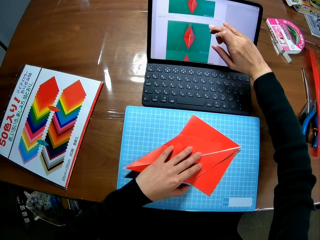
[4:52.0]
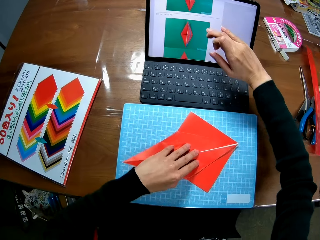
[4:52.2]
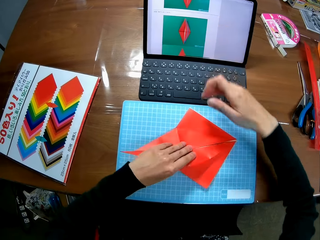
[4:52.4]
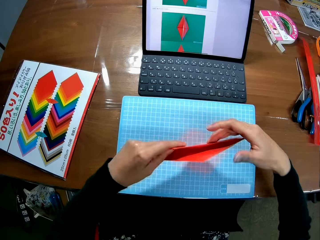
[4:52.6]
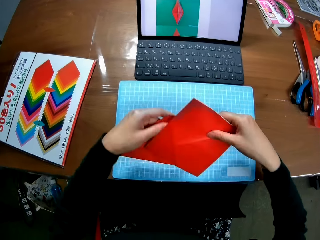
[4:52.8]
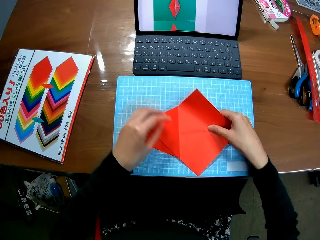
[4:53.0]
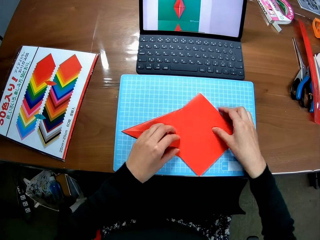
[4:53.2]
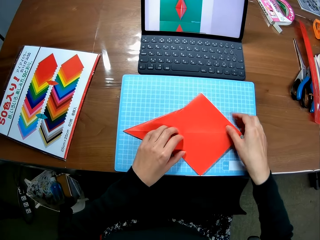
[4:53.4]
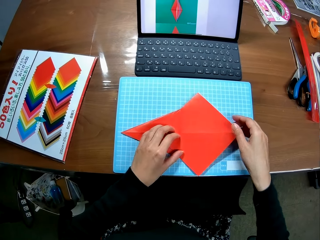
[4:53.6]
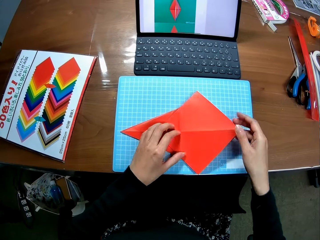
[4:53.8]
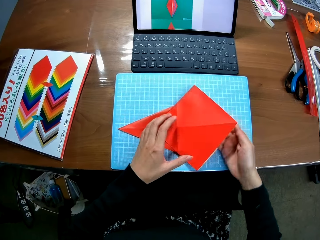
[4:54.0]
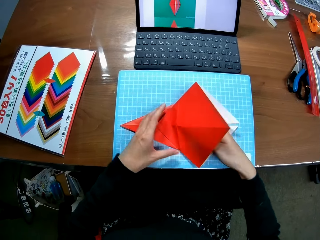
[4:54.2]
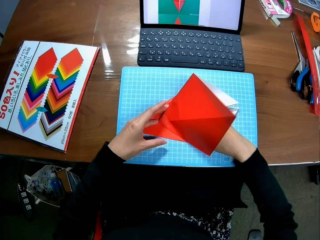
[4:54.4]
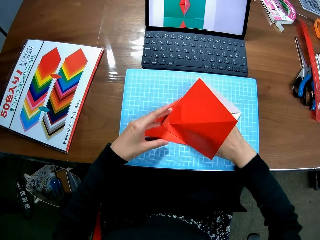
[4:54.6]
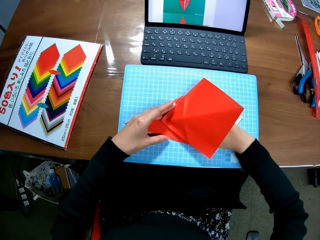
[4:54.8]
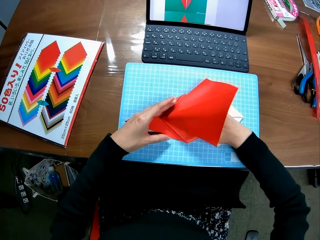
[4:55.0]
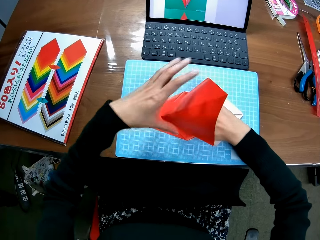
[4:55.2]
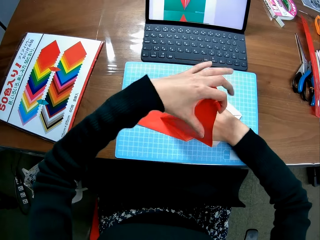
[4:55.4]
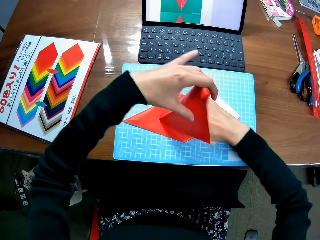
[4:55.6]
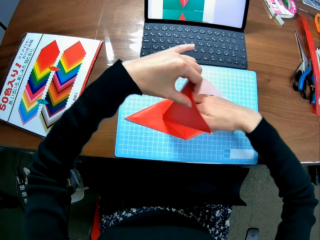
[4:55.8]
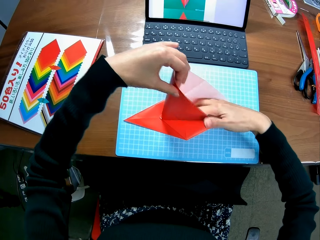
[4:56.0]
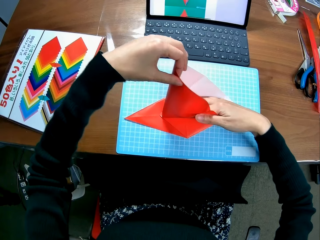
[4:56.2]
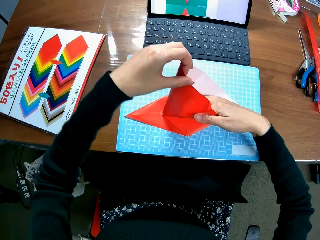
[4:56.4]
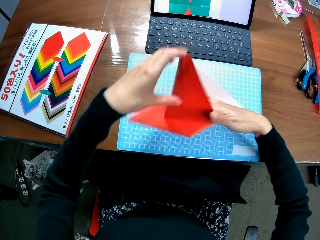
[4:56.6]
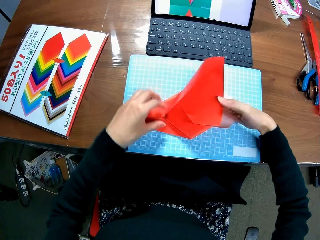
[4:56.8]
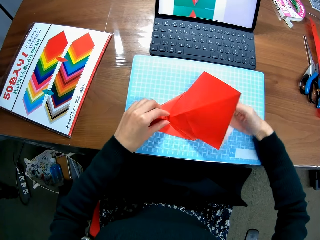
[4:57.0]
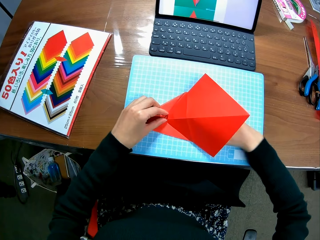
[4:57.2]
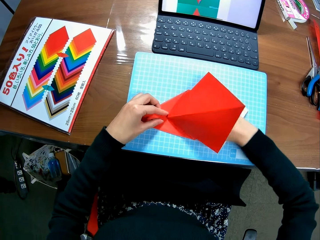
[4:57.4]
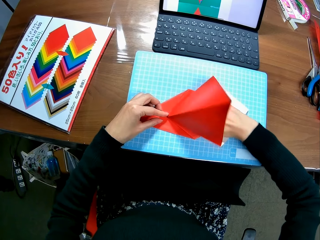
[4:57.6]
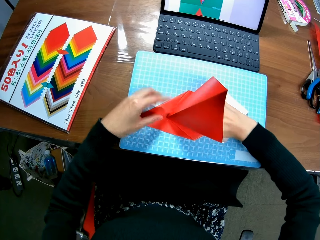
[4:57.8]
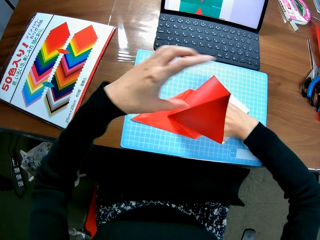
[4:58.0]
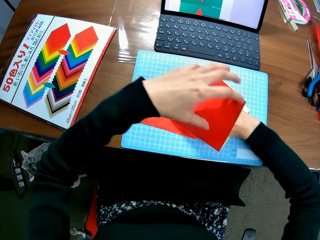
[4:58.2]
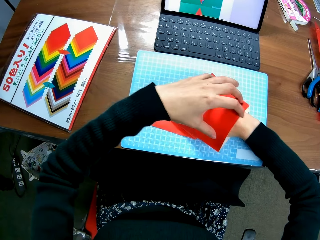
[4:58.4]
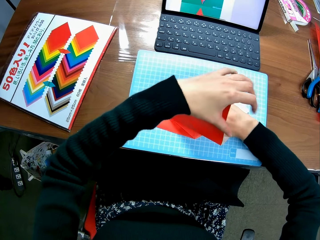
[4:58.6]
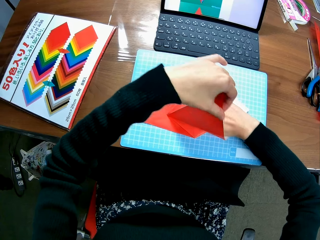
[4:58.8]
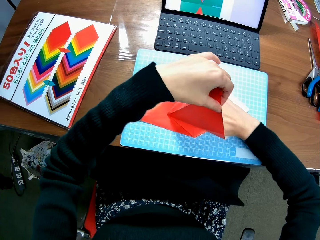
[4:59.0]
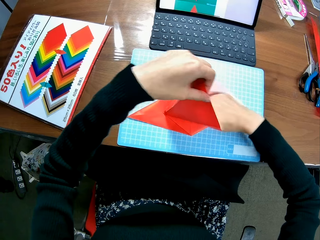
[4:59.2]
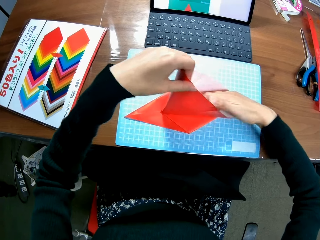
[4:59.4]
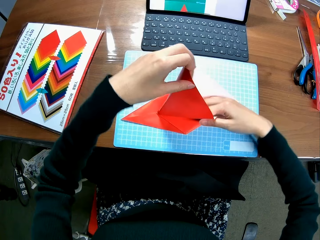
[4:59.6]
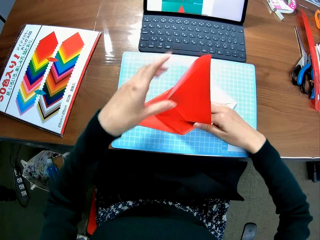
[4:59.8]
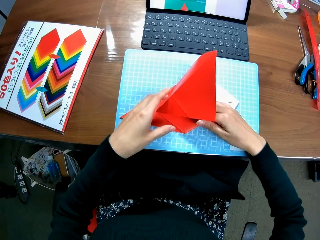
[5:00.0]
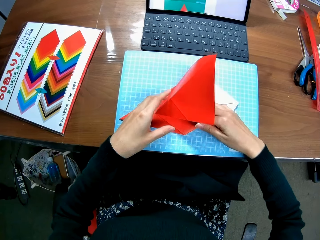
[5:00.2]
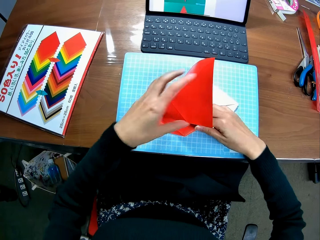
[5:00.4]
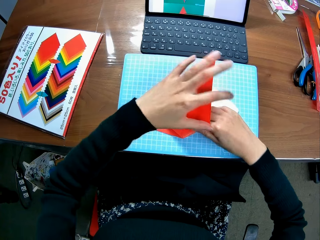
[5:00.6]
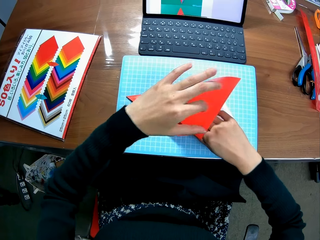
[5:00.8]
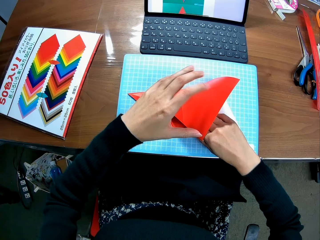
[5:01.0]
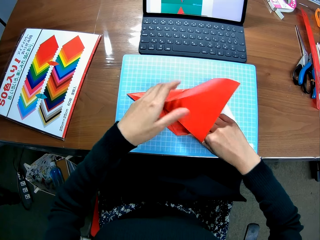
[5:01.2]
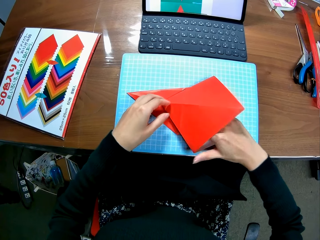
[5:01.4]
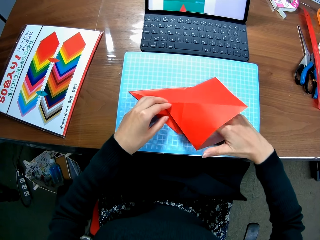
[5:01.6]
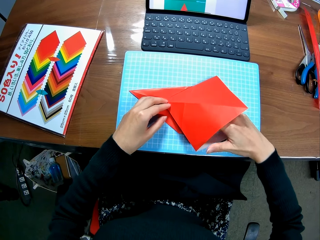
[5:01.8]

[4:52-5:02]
The camera wearer turns the kite or paper craft on the cutting mat. She makes the kite with paper. She shapes the paper craft with her hand.

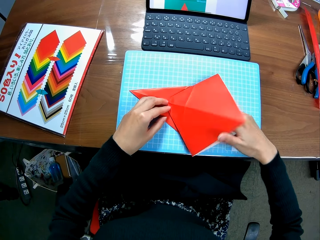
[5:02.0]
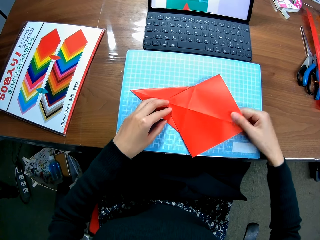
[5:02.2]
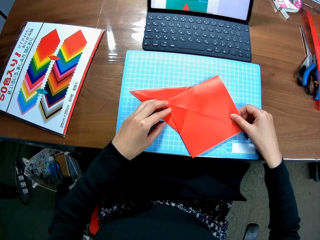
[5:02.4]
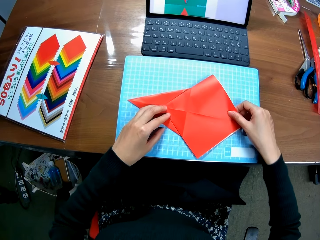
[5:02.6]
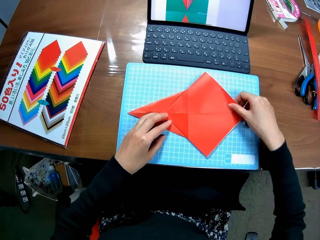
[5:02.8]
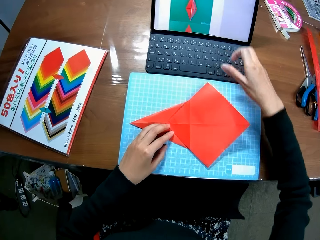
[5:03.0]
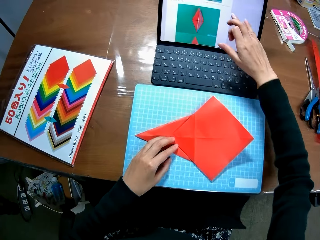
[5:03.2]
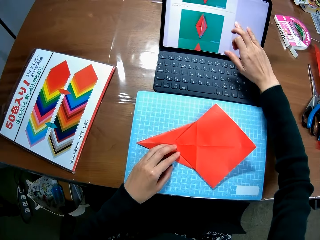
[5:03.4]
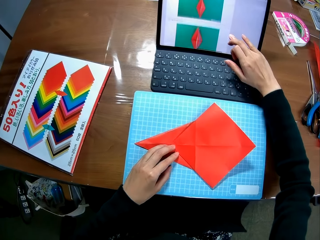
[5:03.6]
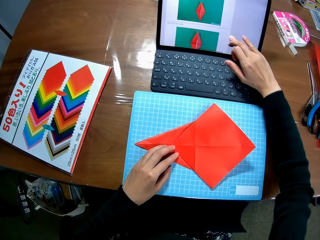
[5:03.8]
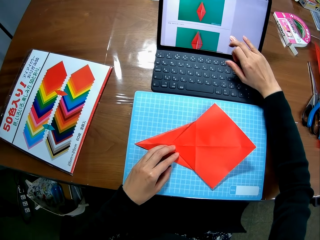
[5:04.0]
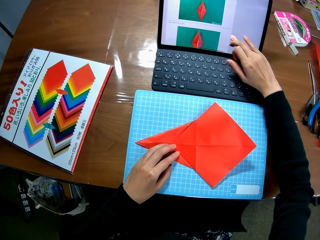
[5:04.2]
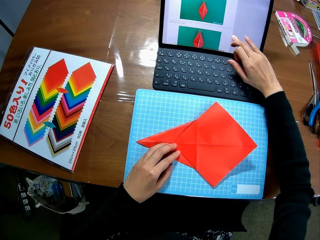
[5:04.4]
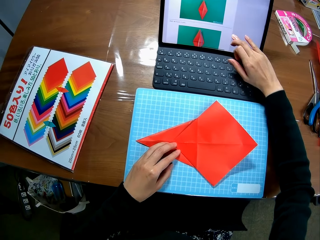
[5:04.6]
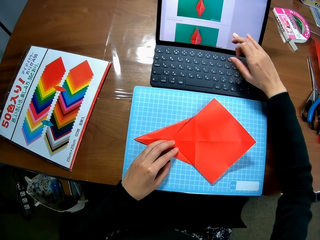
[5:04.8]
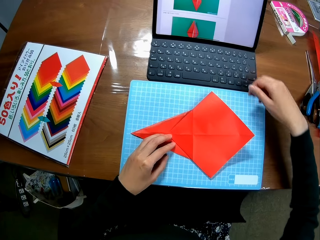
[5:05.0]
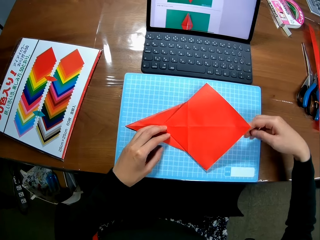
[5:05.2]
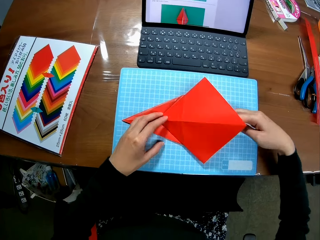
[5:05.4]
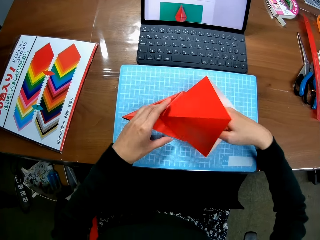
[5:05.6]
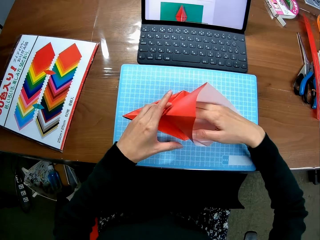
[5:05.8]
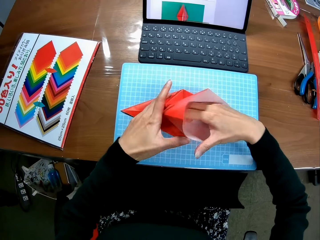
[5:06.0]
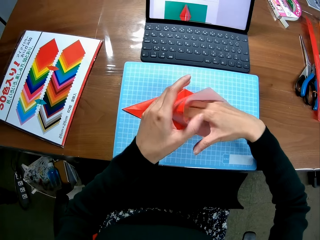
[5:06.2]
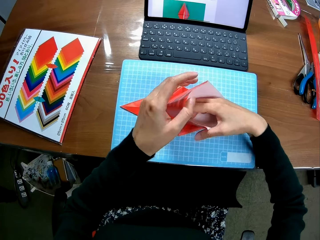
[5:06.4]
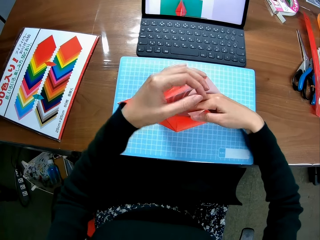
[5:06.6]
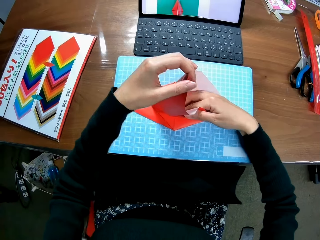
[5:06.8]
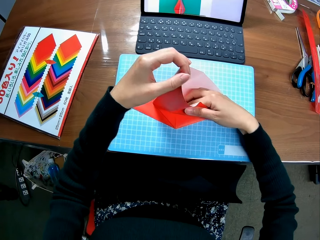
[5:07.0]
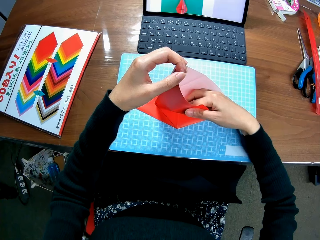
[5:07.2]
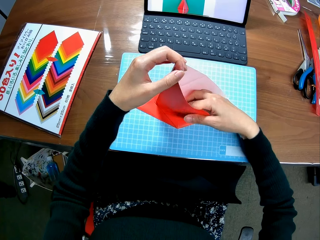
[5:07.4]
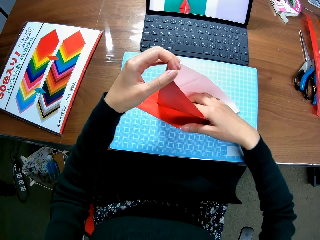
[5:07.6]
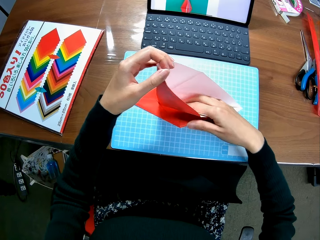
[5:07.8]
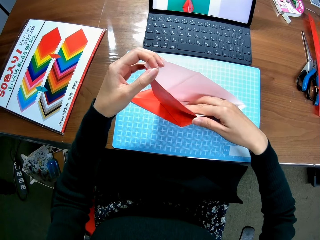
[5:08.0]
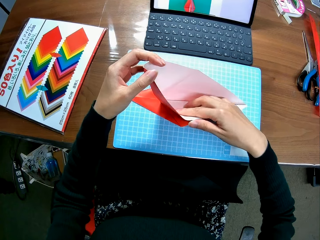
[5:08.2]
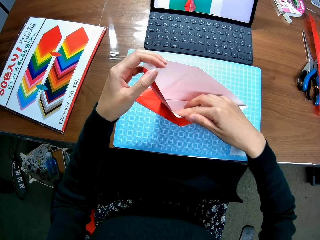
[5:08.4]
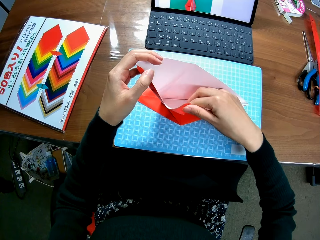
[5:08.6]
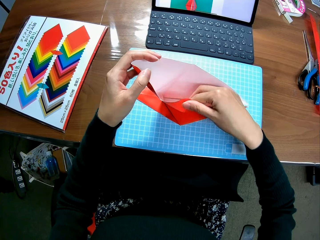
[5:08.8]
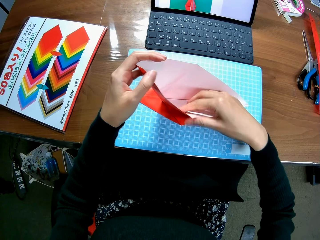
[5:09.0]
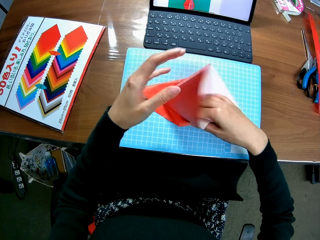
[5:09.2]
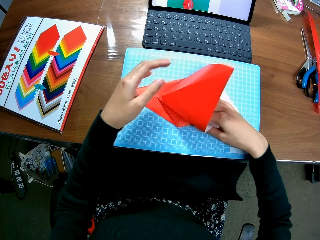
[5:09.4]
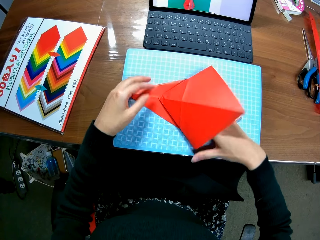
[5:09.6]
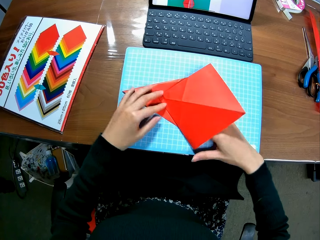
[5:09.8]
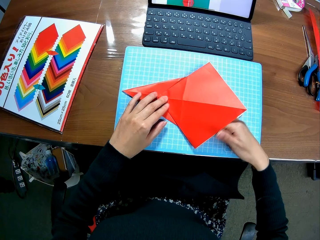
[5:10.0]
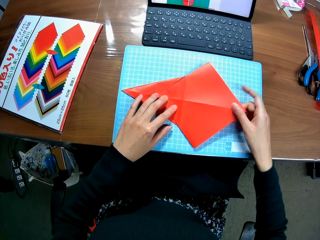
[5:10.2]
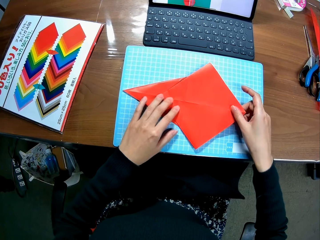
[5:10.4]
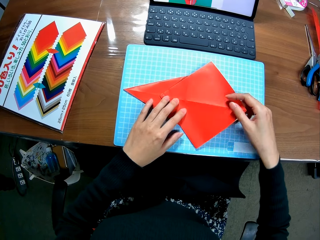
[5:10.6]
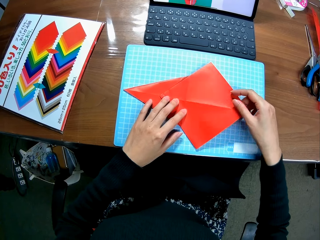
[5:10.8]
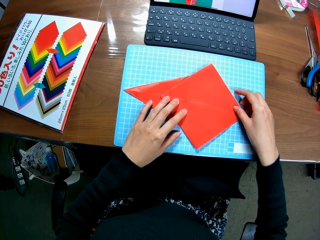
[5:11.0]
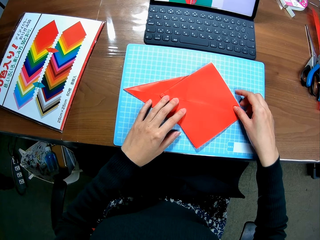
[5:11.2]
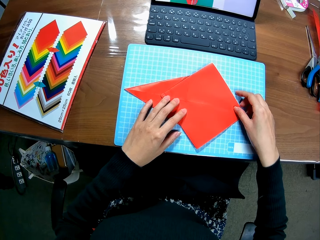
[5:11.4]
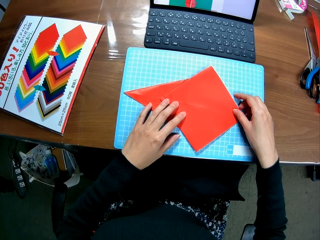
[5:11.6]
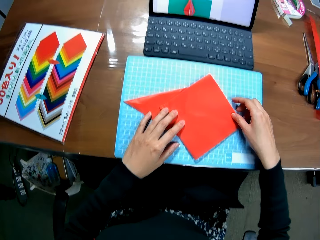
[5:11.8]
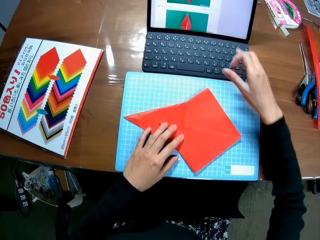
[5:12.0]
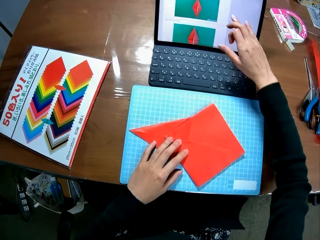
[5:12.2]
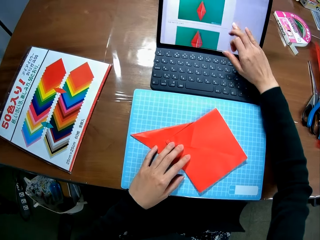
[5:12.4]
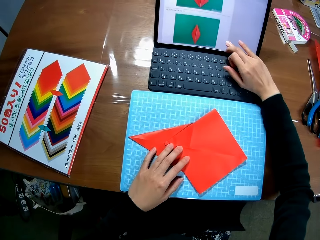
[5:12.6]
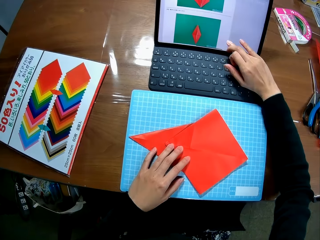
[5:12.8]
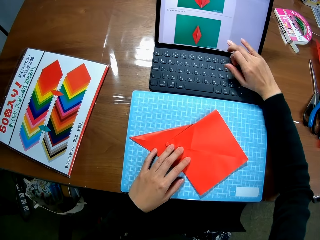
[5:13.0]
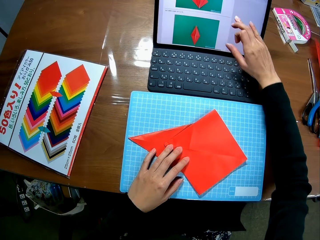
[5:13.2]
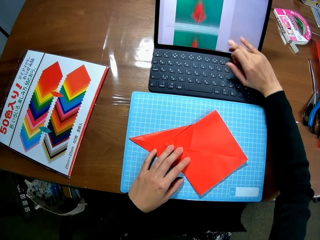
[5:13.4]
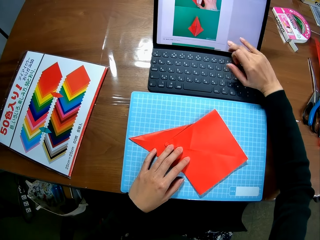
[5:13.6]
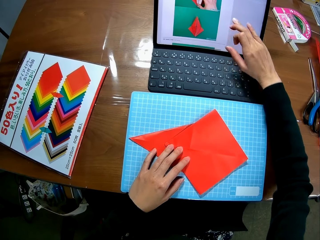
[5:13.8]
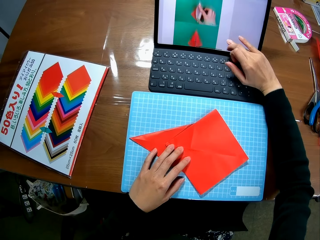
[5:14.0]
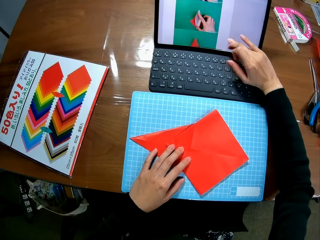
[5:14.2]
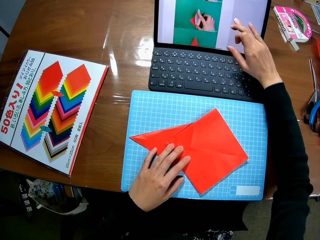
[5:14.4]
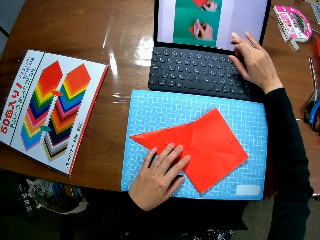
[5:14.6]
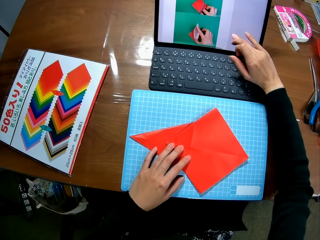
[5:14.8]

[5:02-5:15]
The camera wearer drags the kite on the cutting mat. She scrolls down the screen of the laptop with her right hand. She makes the kite with paper. She folds the paper craft. She looks at the laptop. She scrolls down the screen of the laptop with her right hand.
